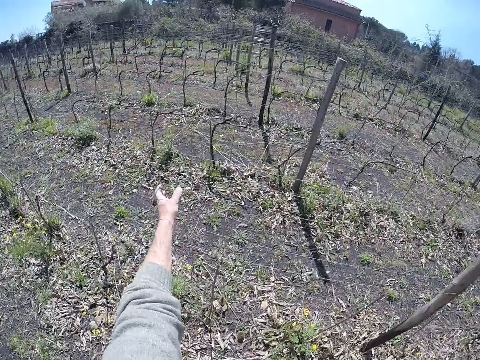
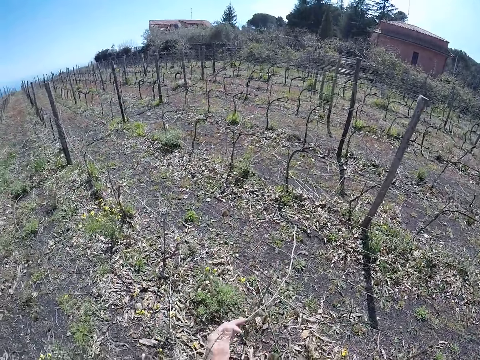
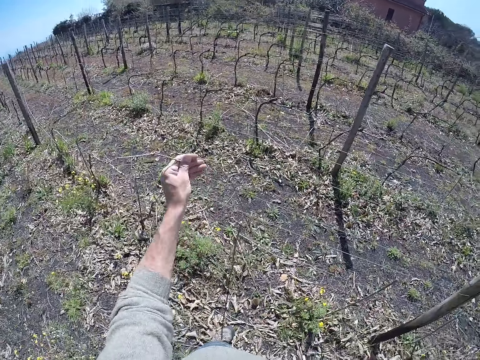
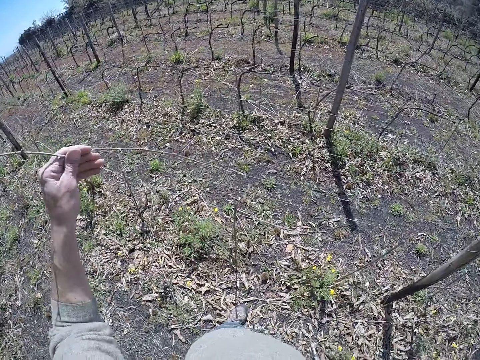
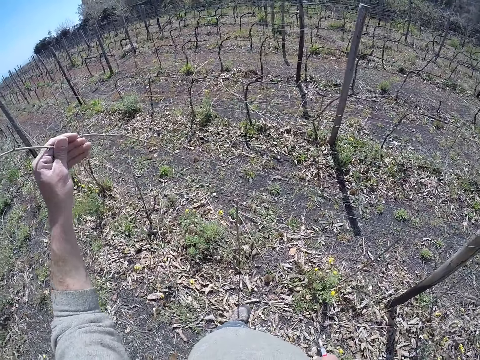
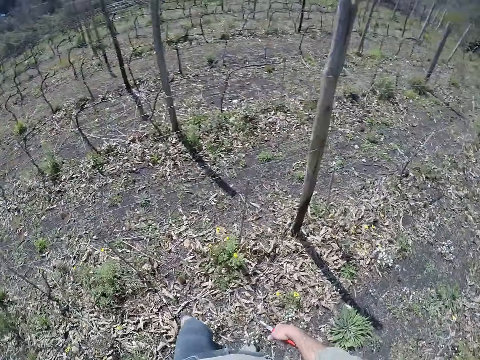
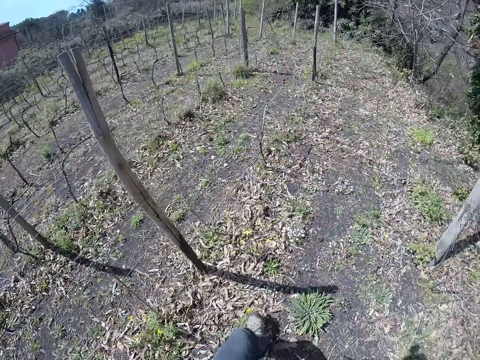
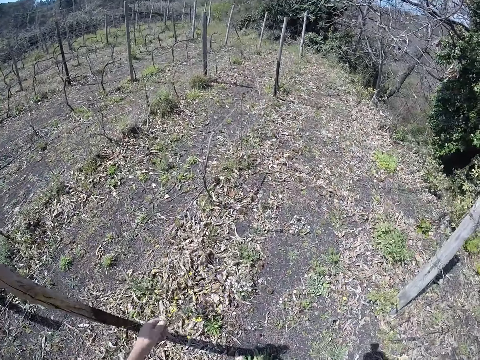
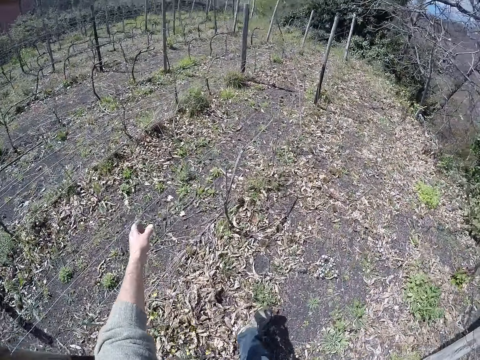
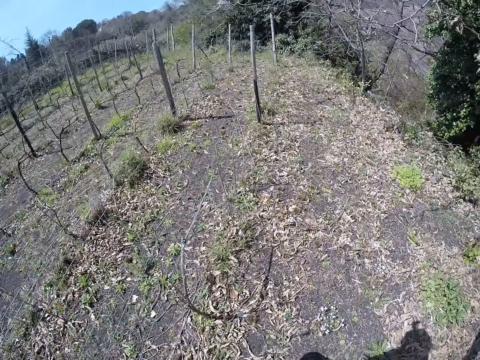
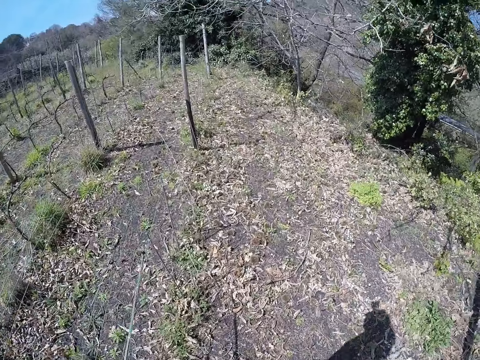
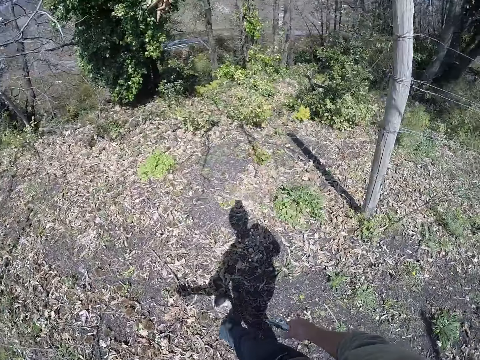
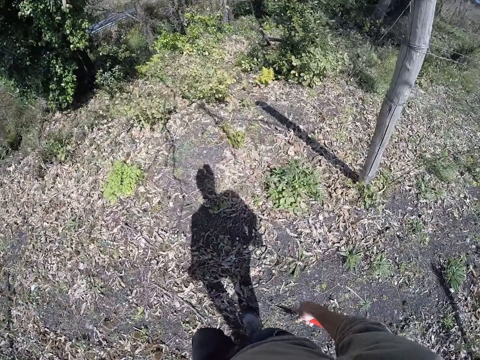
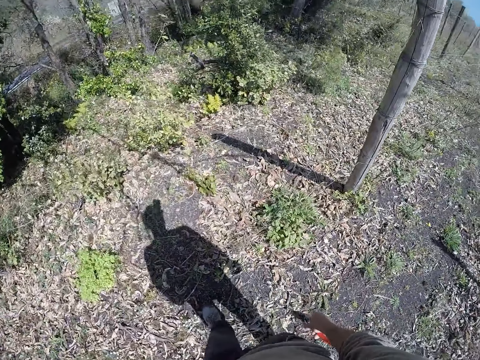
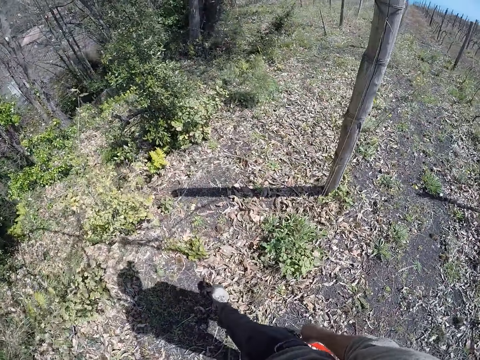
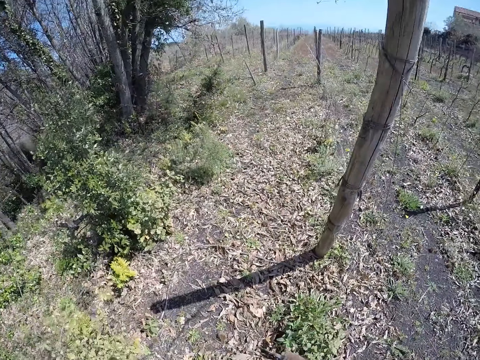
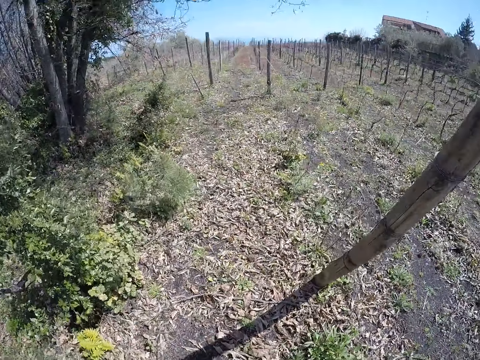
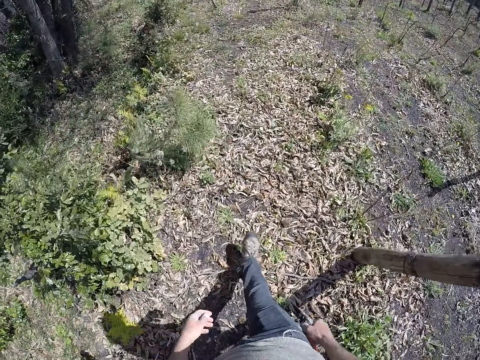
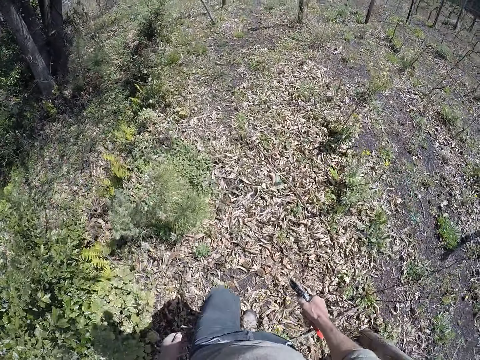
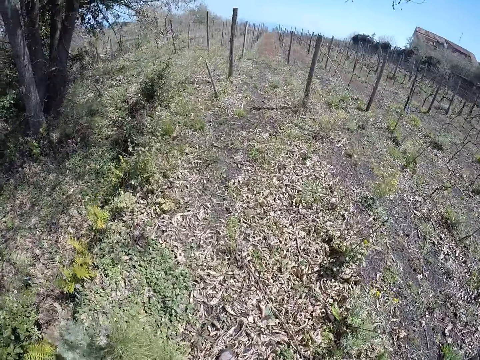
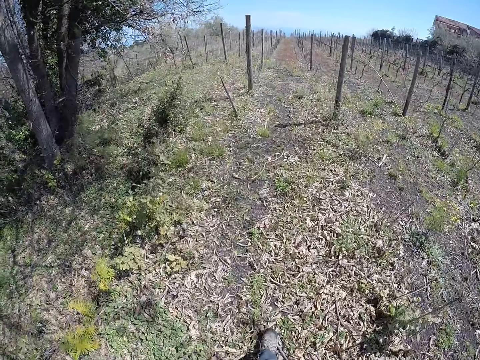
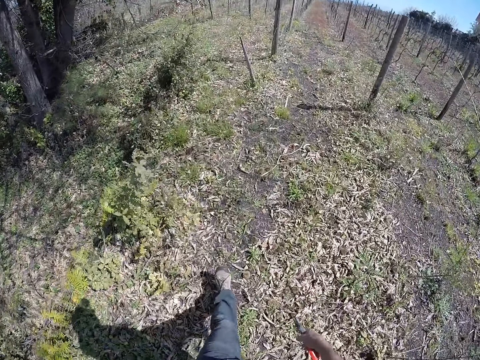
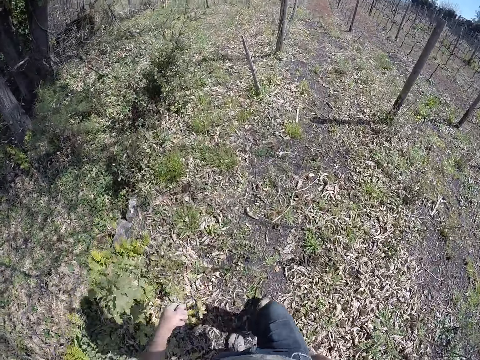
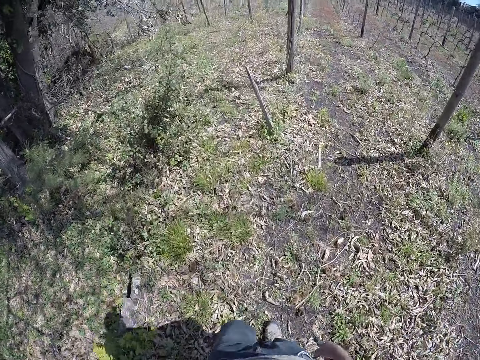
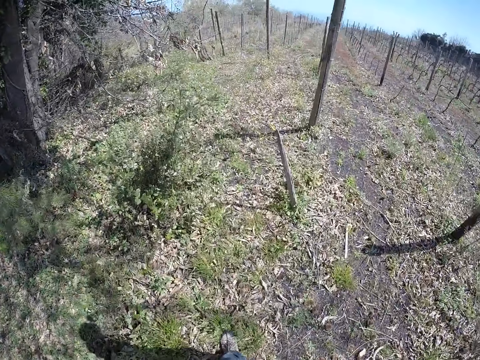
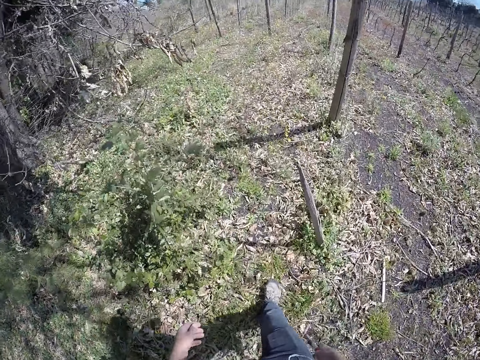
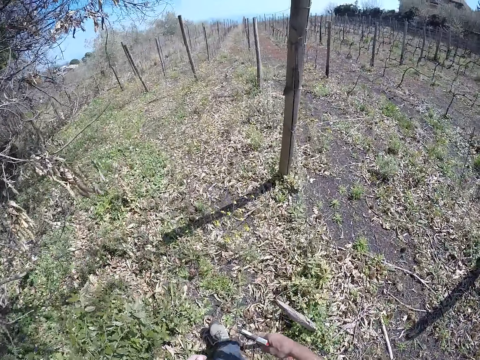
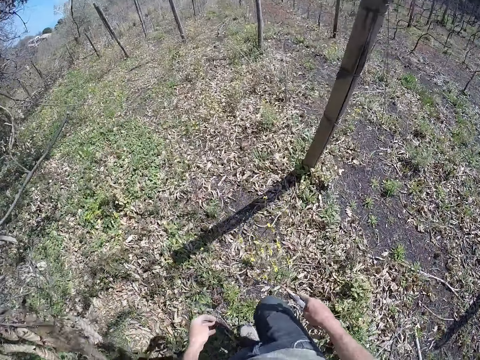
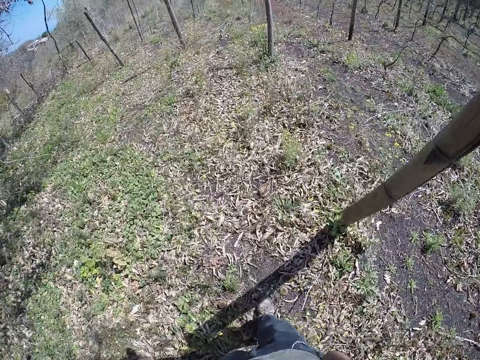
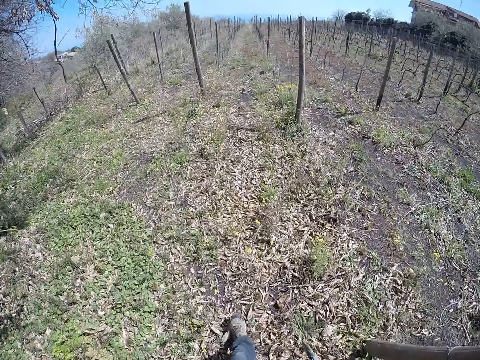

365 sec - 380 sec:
The camera wearer picks a stick from the barb wire with his left hand. He walks. He holds a stick on the barb wire with his left hand.

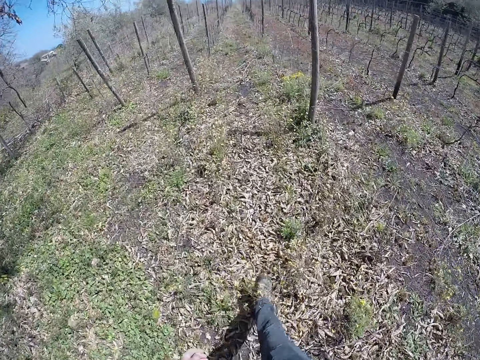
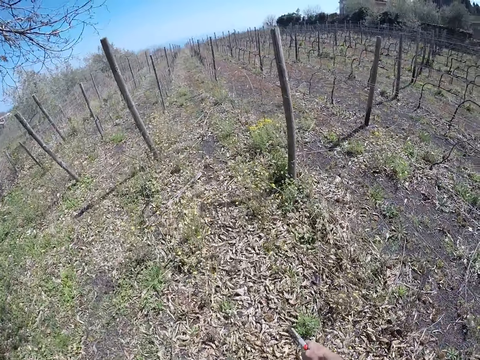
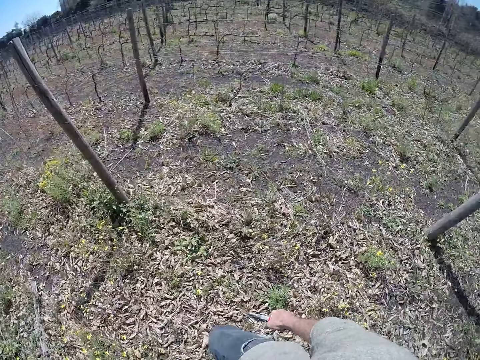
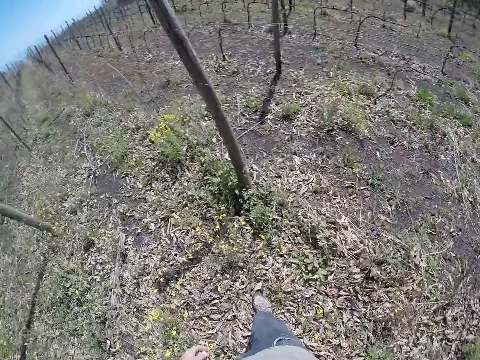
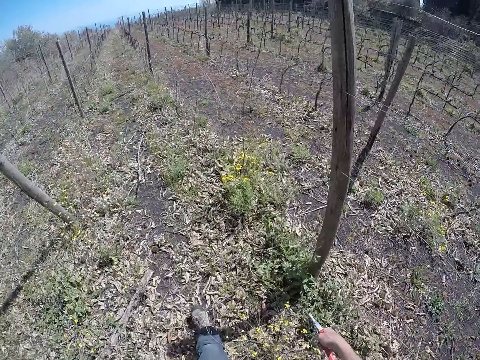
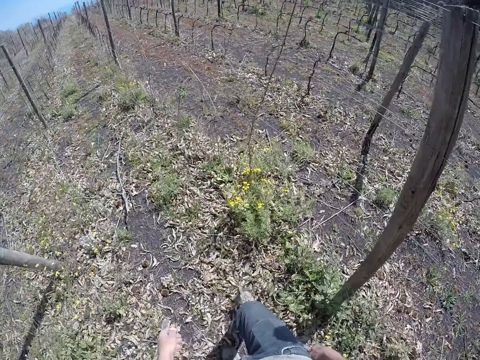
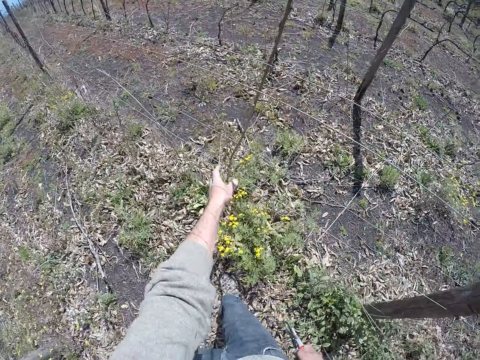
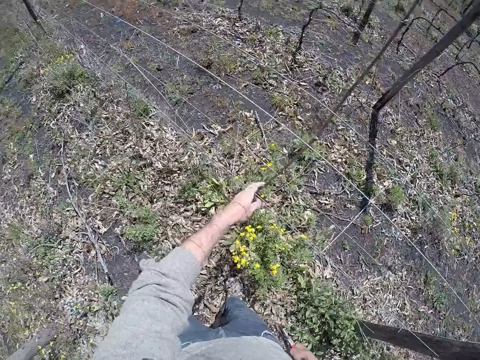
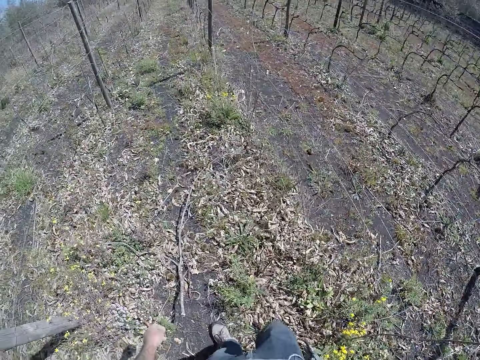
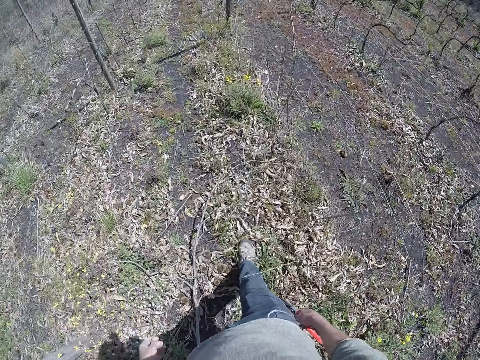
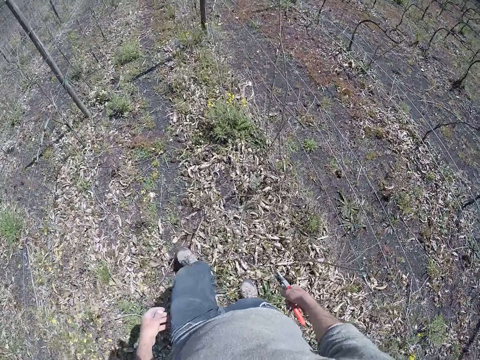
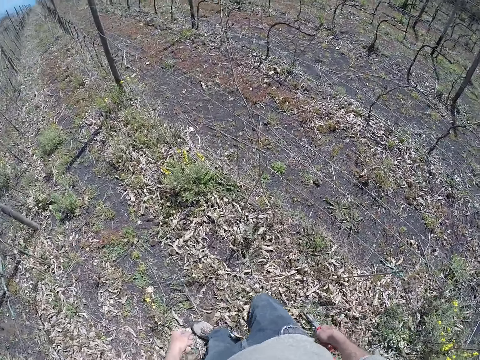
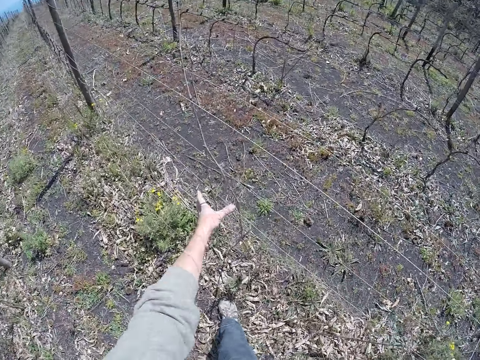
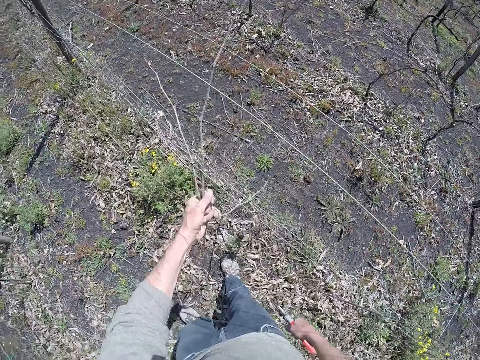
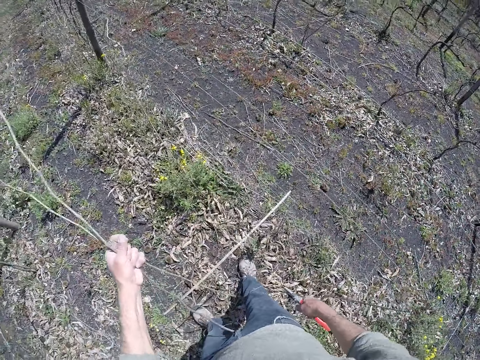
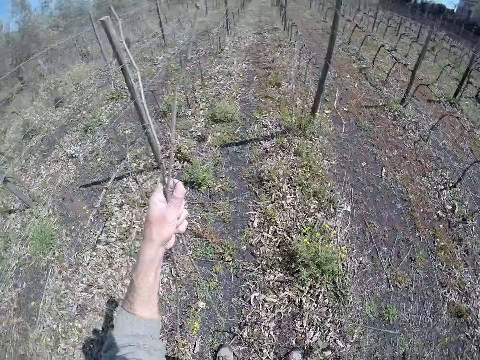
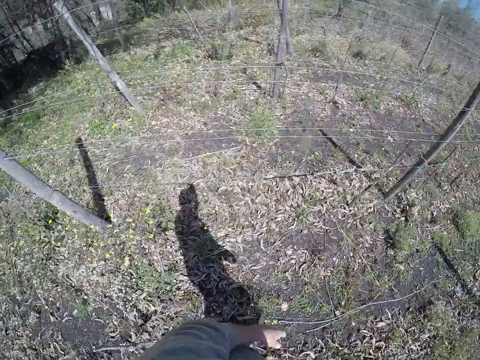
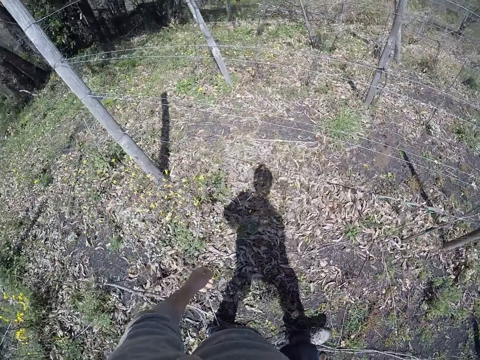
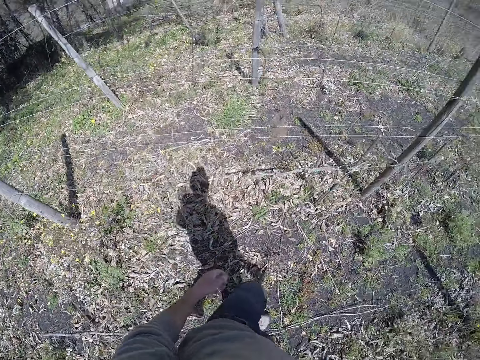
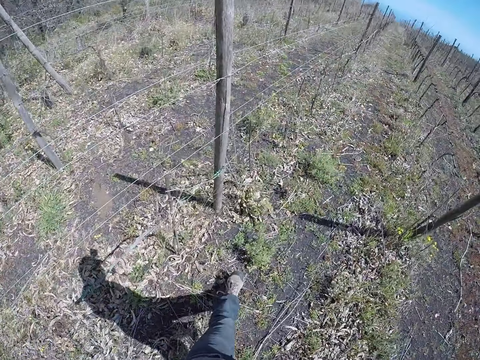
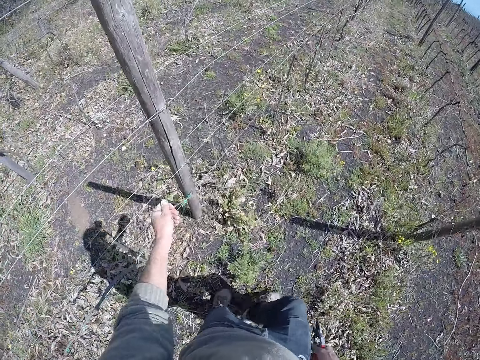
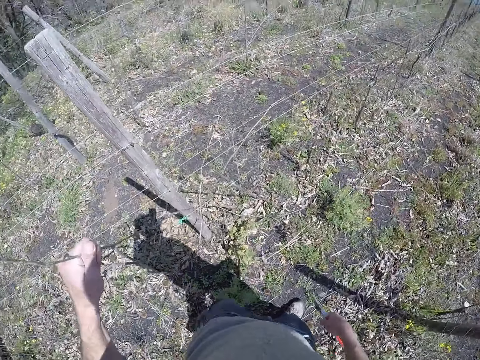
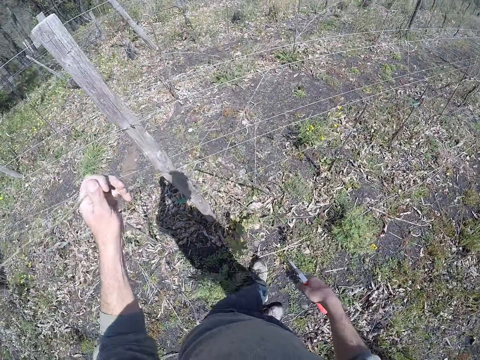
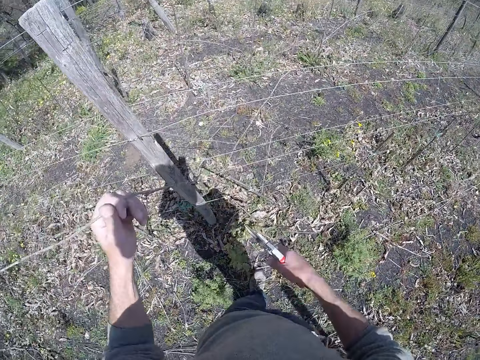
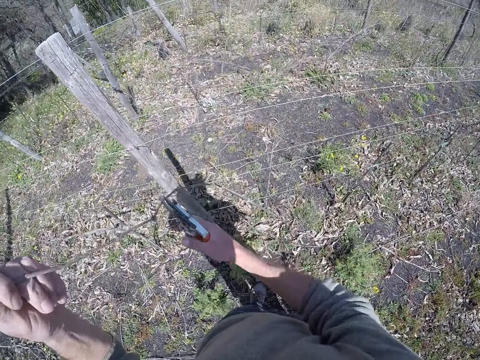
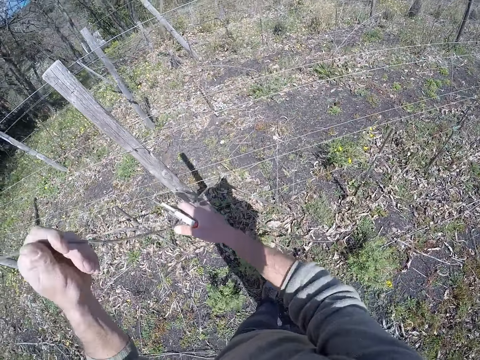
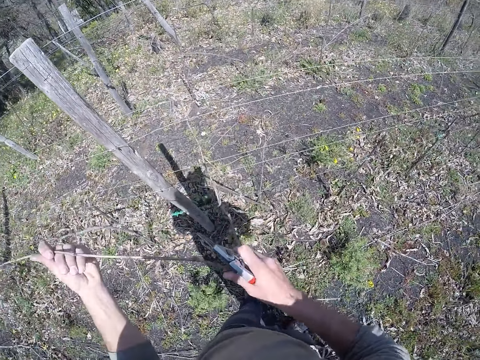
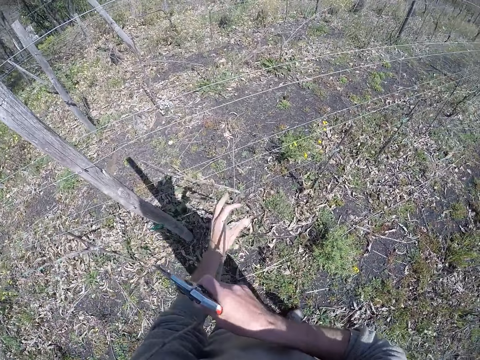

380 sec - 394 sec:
The camera wearer holds a stick on the barb wire with his left hand. He touches the stick. He walks. He pulls some sticks from the barb wire with his left hand. He drops the sticks on the ground with his left hand. He walks. He picks a stick from the barb wire with his left hand. He pulls the stick from the barb wire with both hands.
